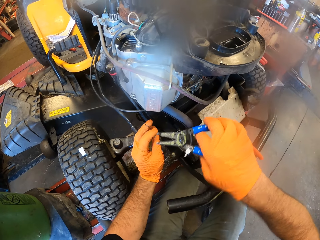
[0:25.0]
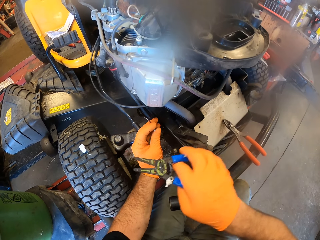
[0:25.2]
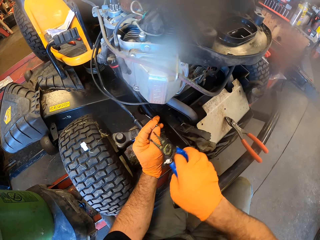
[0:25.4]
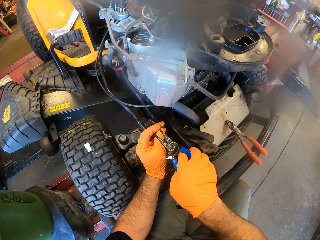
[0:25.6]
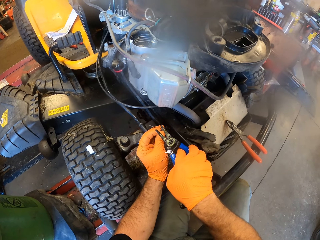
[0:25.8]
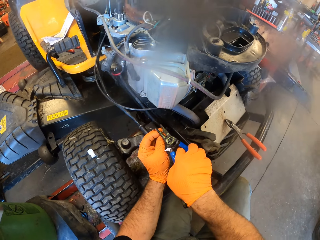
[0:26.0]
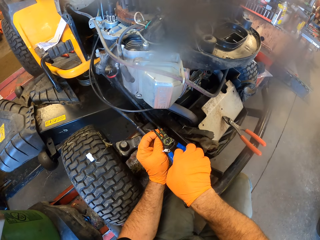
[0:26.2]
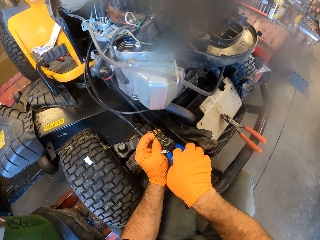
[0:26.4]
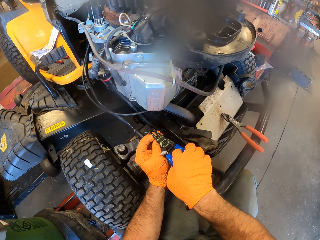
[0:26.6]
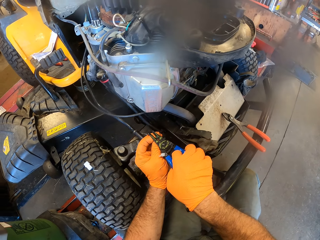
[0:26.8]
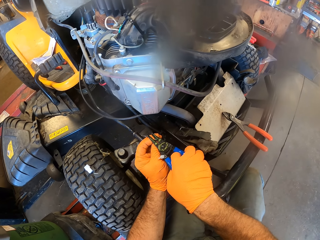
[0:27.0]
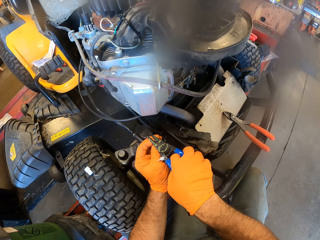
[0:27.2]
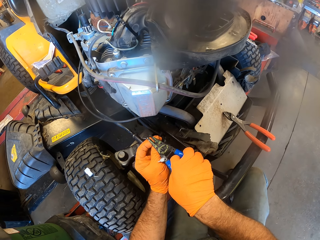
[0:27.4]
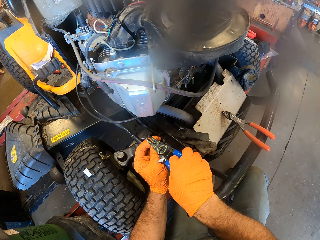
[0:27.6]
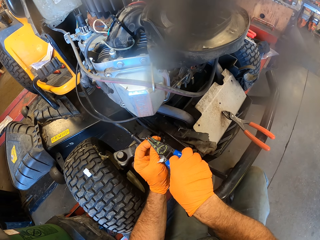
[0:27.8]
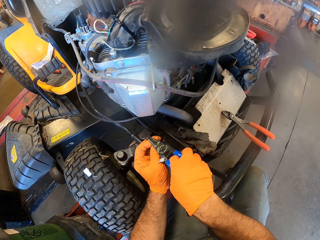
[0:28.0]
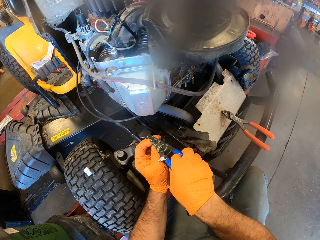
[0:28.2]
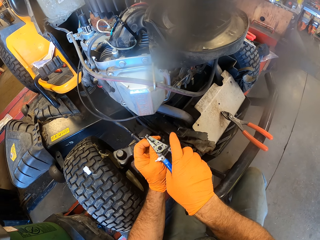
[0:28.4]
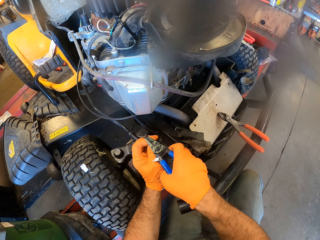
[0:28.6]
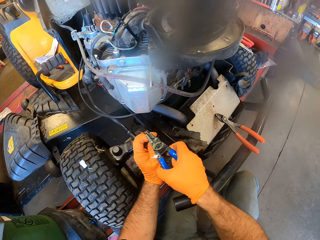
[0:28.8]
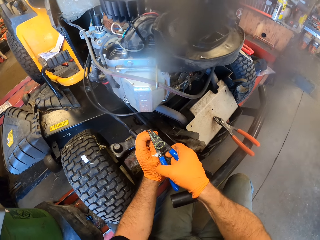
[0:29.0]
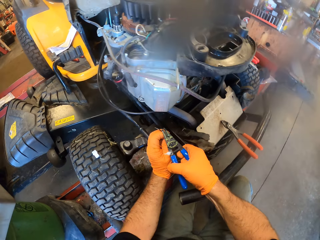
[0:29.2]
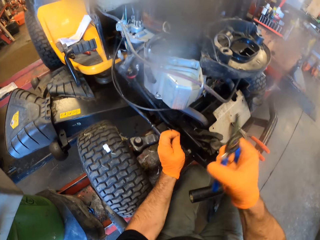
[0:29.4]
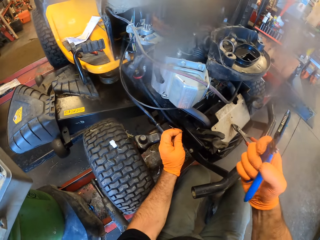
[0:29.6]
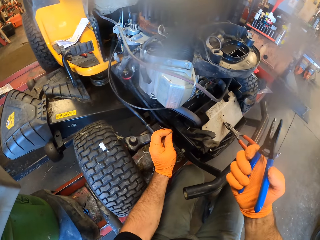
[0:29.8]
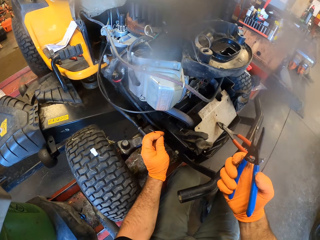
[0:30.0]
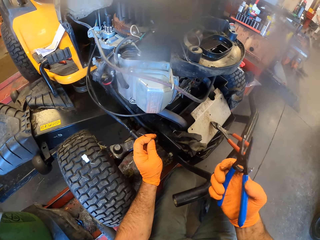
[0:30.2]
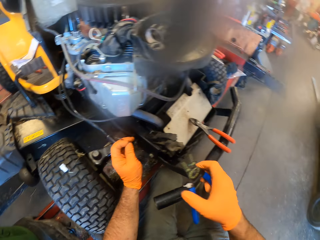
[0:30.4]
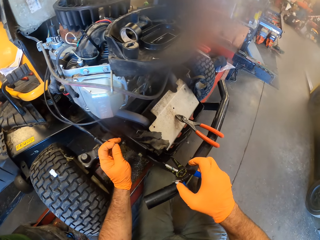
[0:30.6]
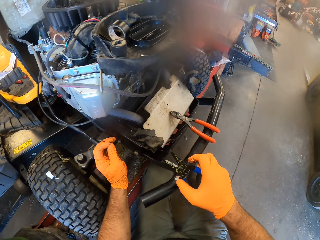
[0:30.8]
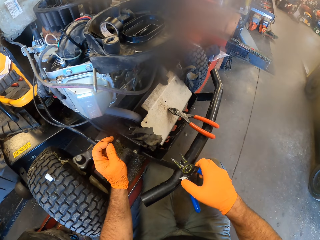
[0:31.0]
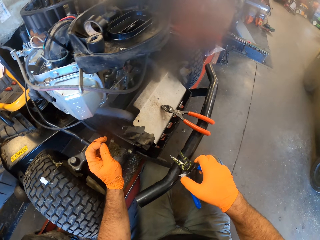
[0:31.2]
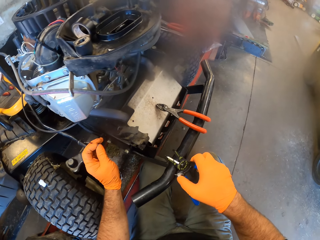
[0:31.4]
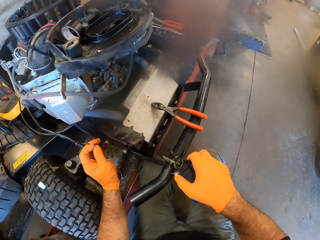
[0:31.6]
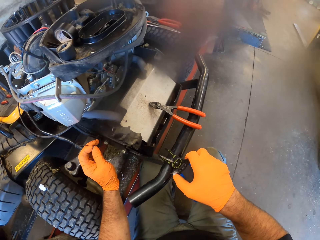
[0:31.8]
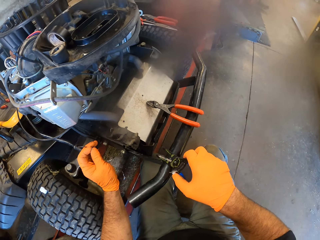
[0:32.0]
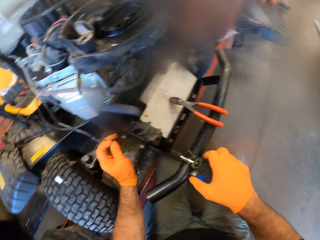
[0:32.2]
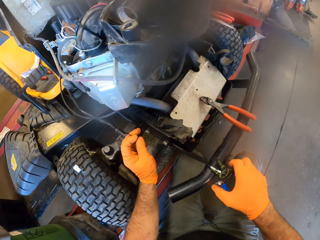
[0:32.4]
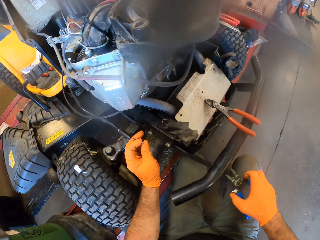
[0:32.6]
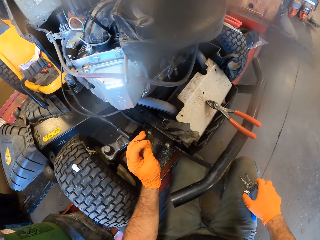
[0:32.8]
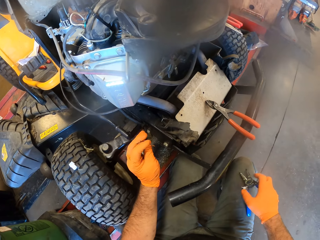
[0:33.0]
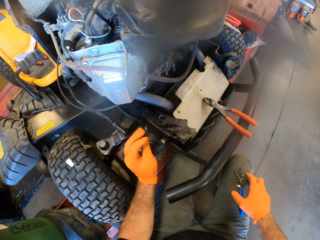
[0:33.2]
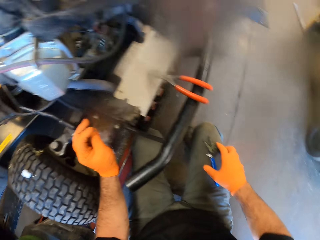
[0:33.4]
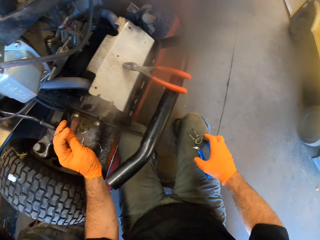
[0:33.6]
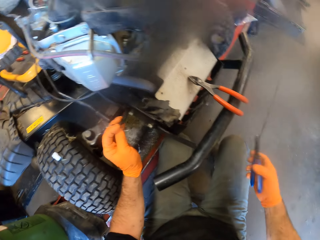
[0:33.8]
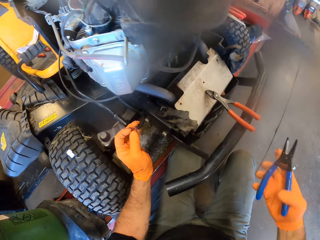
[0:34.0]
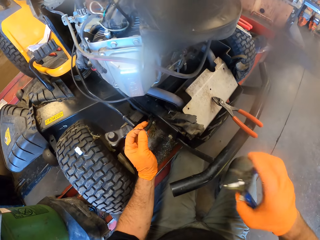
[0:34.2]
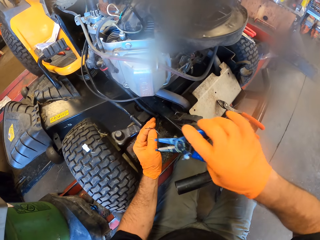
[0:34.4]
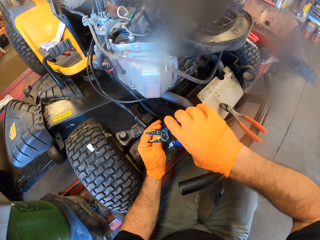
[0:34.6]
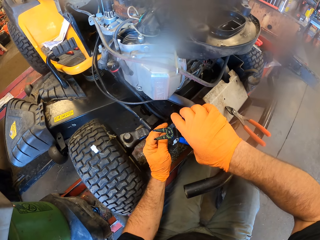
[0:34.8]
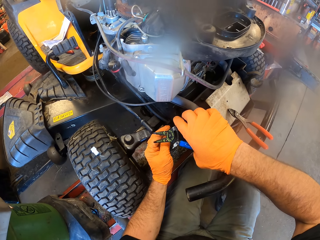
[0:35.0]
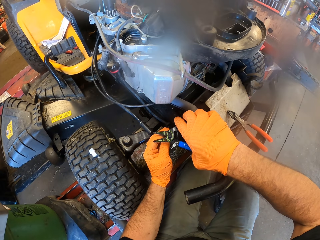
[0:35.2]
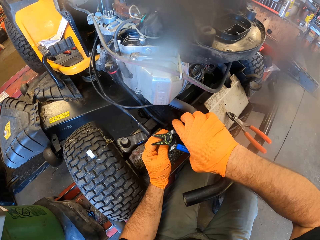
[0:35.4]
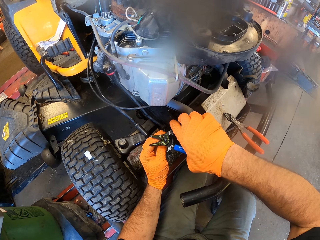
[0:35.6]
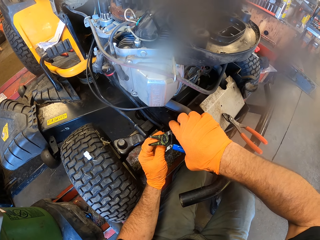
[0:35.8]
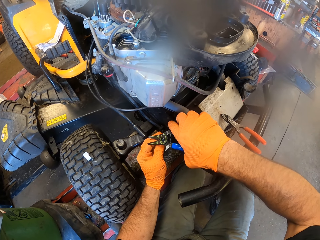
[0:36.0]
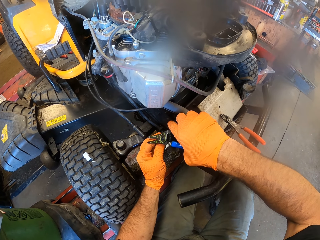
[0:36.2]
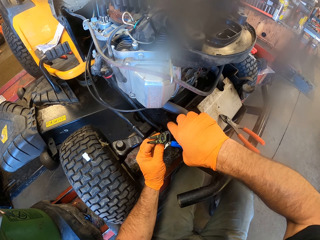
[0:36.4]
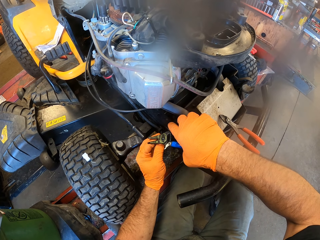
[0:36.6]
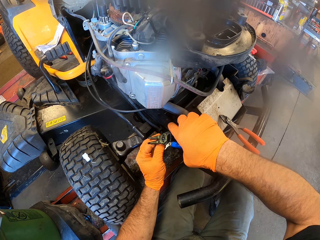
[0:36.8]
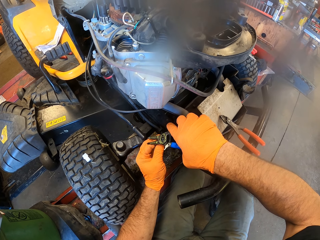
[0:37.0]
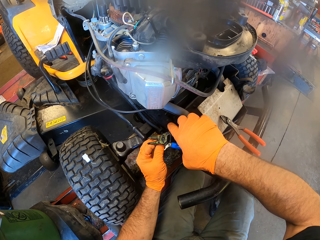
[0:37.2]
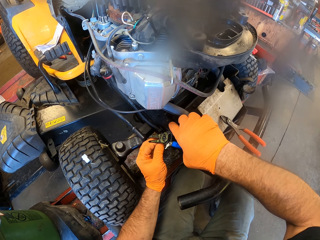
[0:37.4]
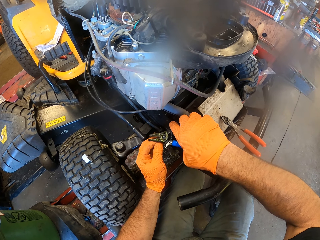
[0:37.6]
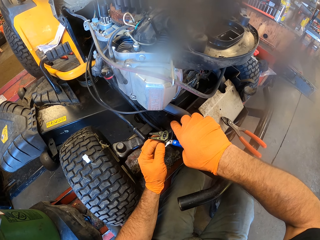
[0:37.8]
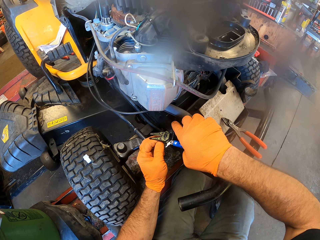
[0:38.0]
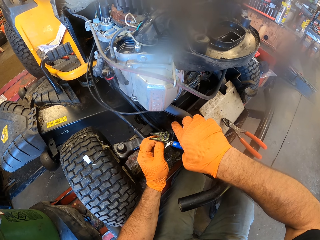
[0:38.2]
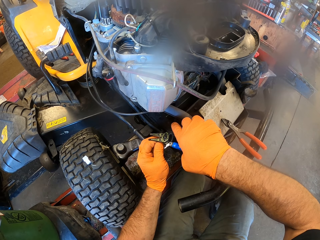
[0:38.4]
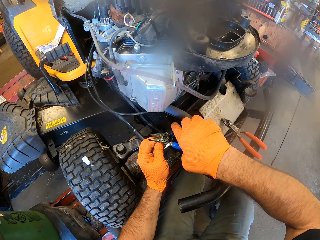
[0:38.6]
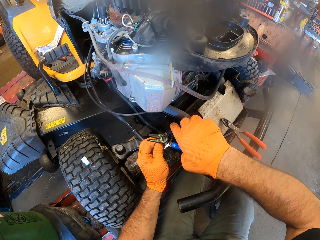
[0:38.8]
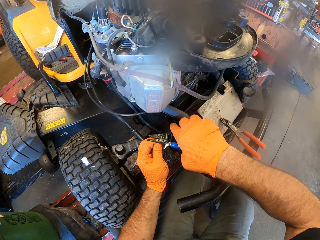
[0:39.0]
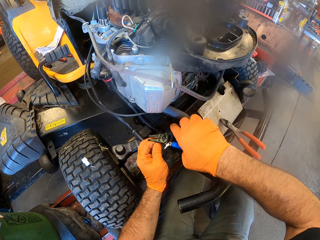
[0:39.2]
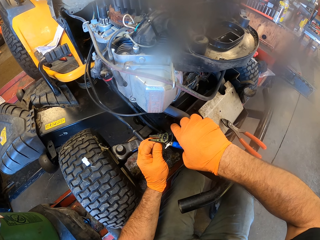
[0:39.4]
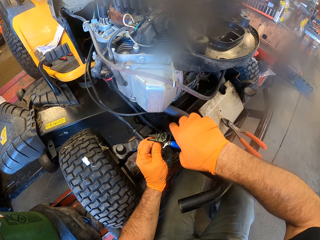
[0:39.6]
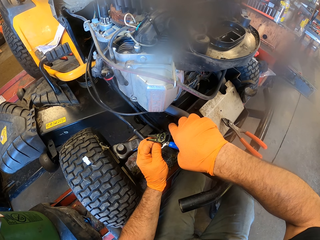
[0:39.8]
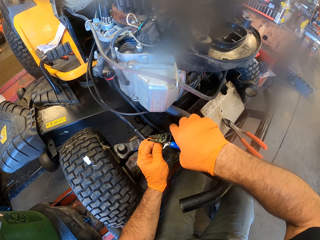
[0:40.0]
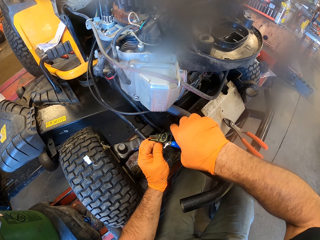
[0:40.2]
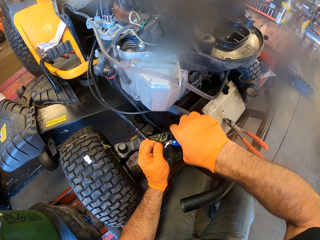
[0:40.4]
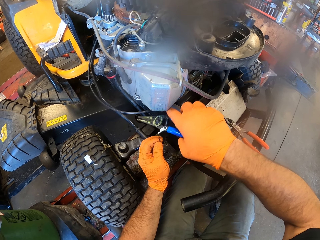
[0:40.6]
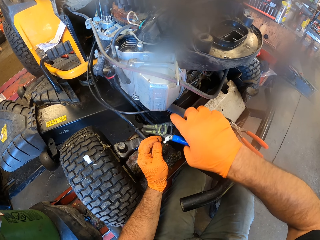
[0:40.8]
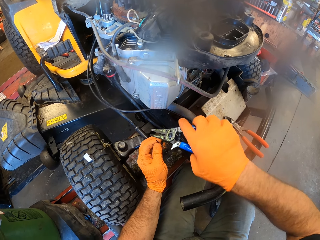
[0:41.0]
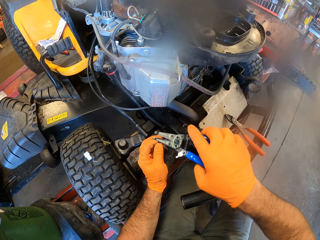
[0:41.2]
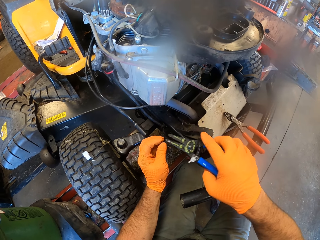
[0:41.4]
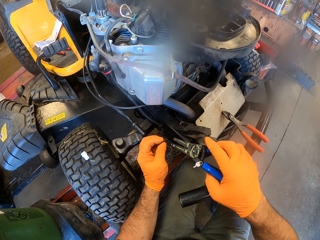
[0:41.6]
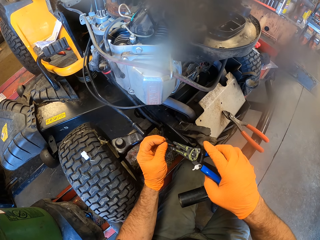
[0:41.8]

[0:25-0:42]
The camera wearer holds the wire with his left hand. He pulls the wire with the plier in his right hand. He places the plier on the lawnmower fender with his right hand. He places the plier on his left leg with his right hand. He cuts the wire in his left hand with the plier in his right hand.

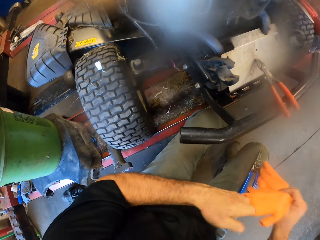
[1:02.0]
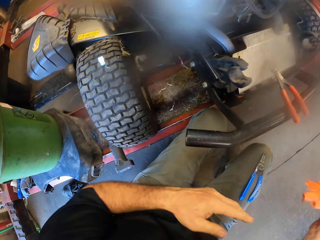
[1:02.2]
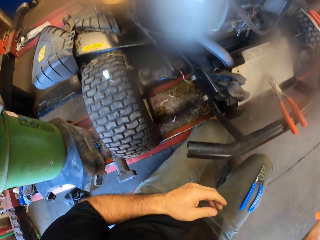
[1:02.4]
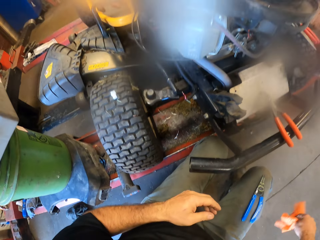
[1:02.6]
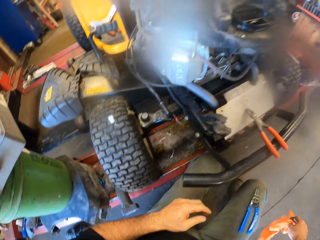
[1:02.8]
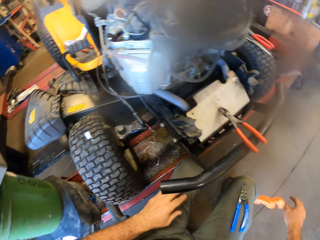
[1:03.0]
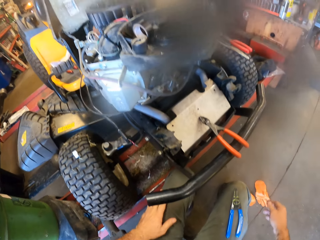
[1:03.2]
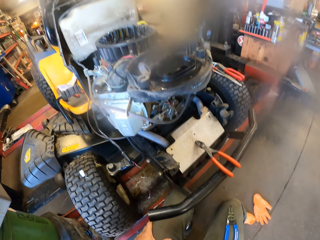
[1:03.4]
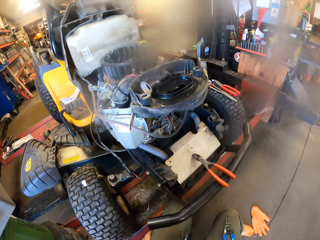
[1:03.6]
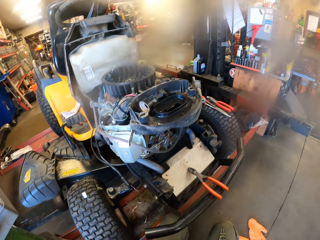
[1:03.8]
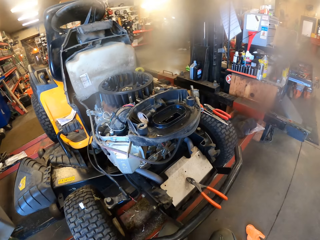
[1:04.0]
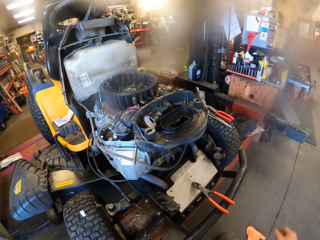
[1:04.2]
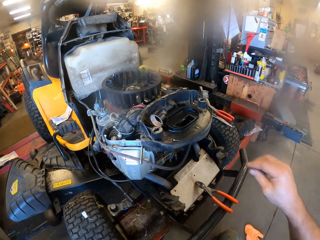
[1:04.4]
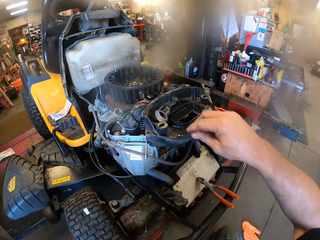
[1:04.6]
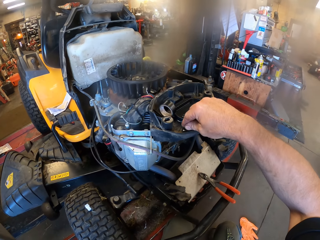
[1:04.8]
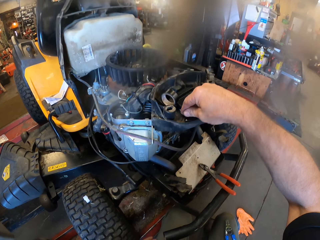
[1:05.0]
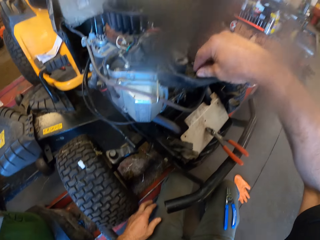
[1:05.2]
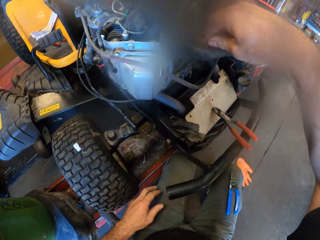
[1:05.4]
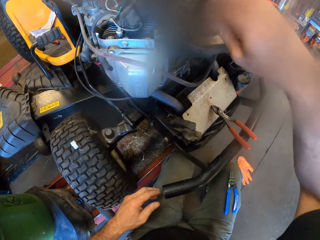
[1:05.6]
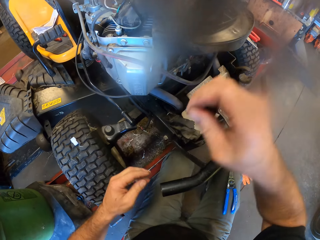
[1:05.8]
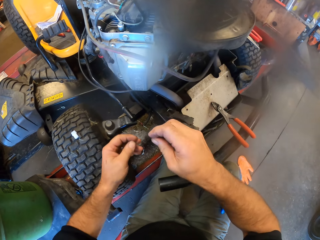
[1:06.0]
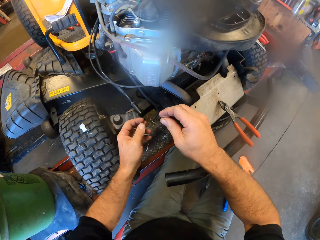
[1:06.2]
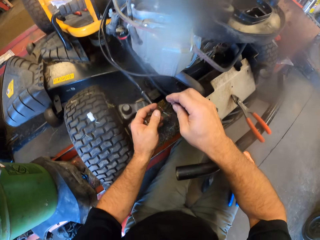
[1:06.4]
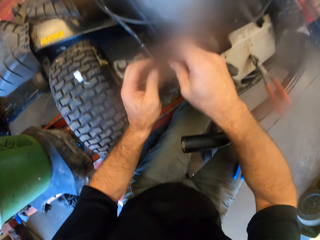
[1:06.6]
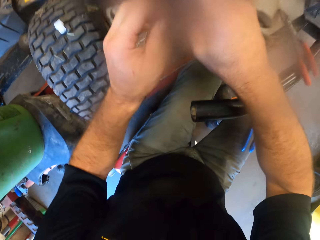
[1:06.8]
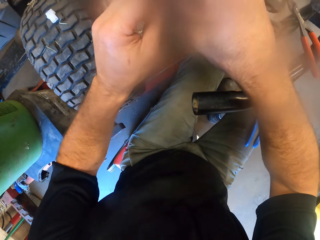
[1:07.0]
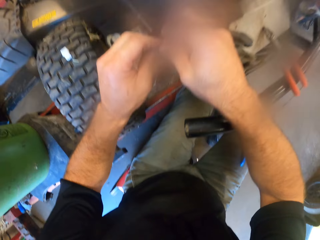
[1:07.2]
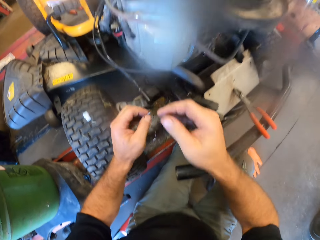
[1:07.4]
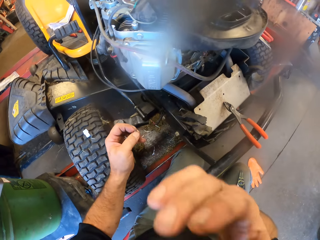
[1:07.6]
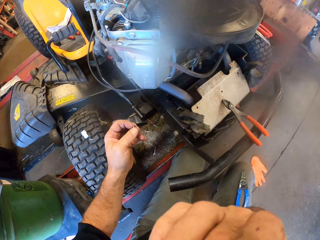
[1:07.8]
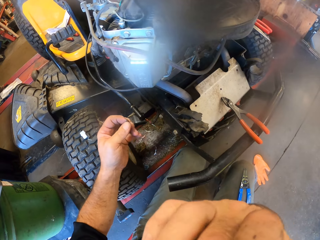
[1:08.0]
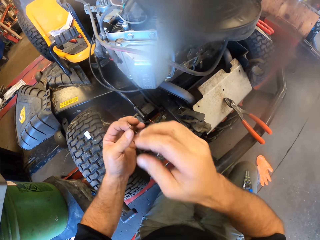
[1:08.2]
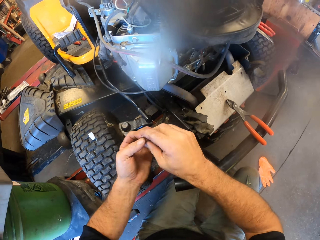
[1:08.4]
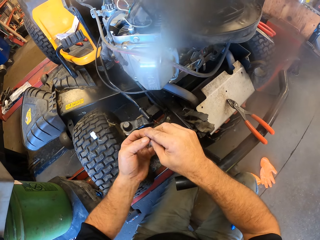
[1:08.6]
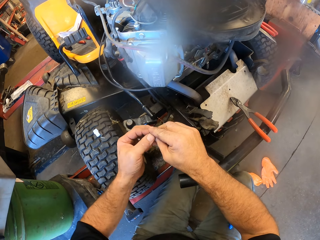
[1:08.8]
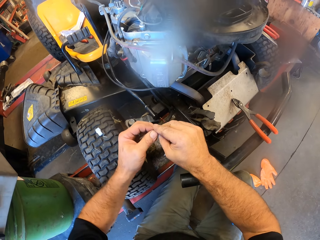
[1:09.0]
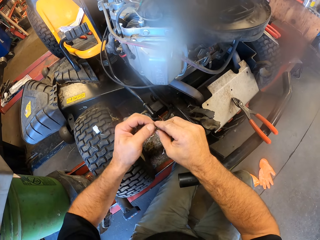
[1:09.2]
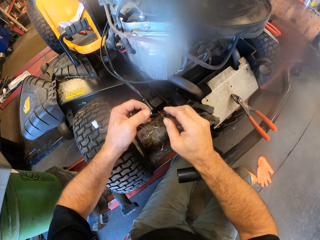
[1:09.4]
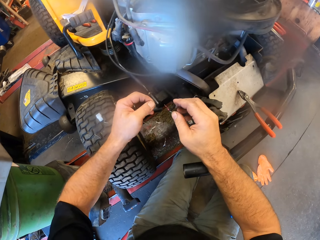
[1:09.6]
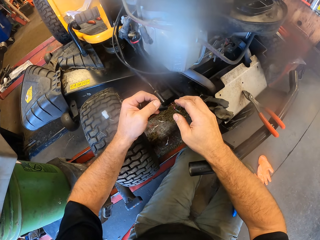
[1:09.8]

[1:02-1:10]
The camera wearer takes off a glove on his left hand. He drops the gloves on the ground with his right hand. He repairs the lawn mower. He picks up a crimping loop from the lawnmower with his right hand. He holds the crimping loop with both hands. He touches his mouth with his right hand. He holds the crimping loop with both hands.
